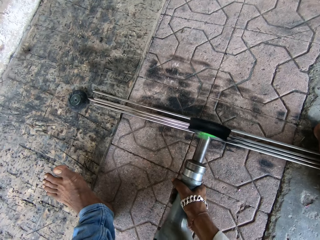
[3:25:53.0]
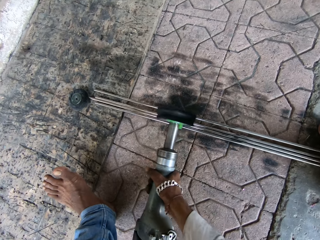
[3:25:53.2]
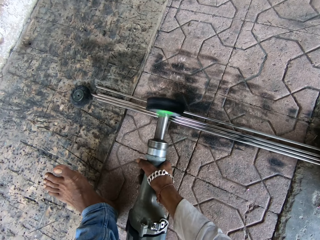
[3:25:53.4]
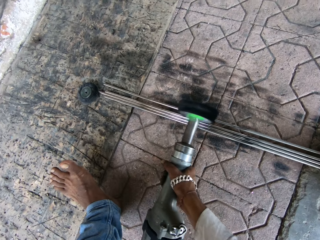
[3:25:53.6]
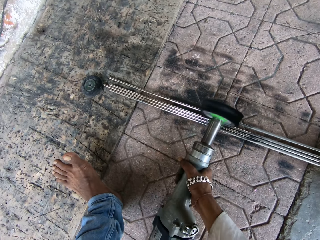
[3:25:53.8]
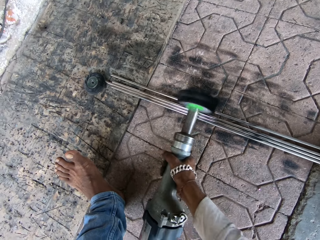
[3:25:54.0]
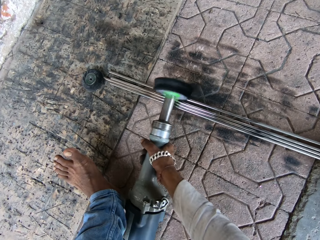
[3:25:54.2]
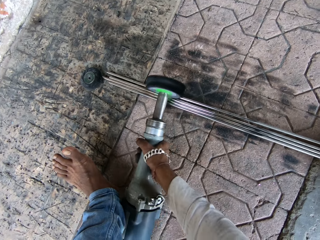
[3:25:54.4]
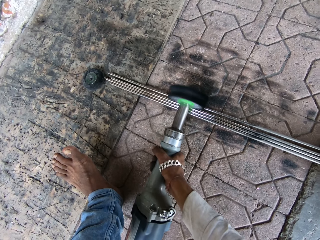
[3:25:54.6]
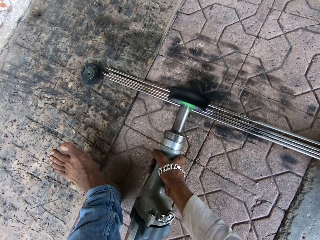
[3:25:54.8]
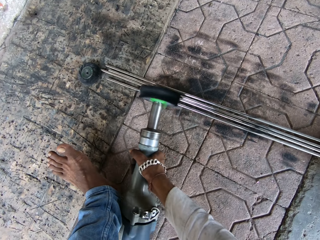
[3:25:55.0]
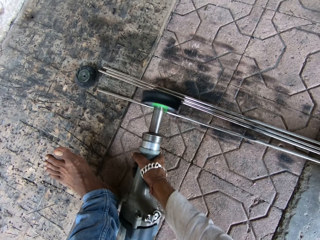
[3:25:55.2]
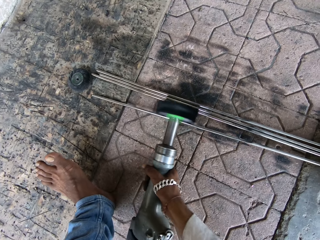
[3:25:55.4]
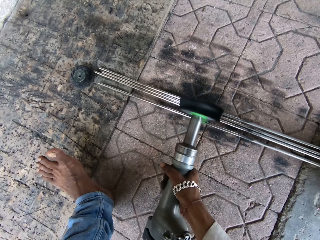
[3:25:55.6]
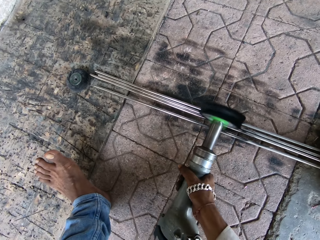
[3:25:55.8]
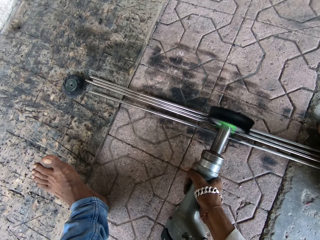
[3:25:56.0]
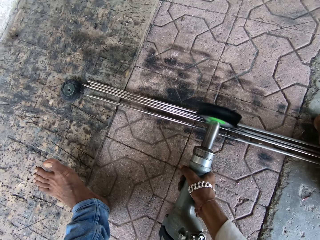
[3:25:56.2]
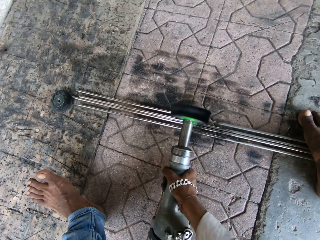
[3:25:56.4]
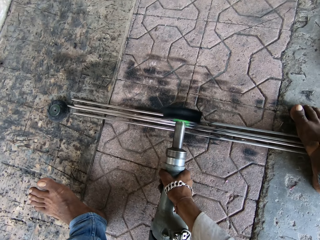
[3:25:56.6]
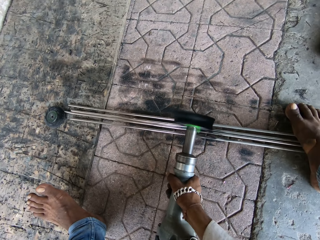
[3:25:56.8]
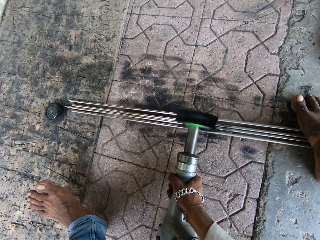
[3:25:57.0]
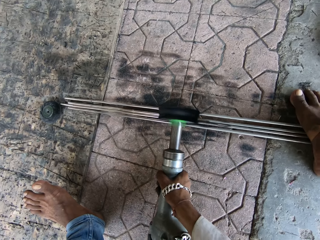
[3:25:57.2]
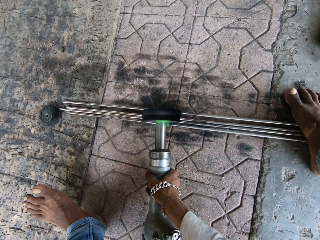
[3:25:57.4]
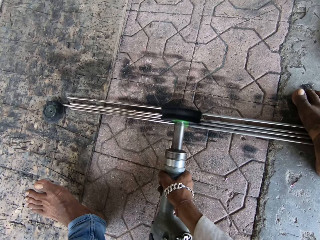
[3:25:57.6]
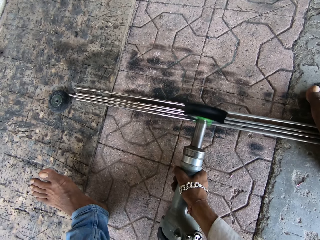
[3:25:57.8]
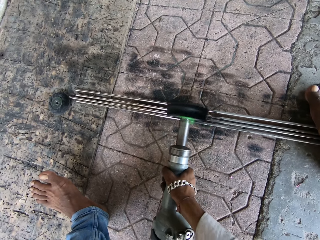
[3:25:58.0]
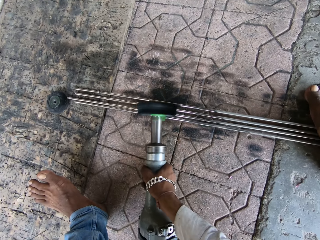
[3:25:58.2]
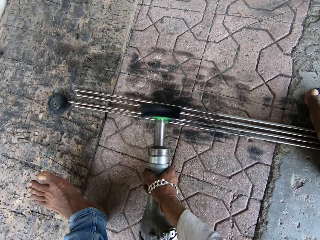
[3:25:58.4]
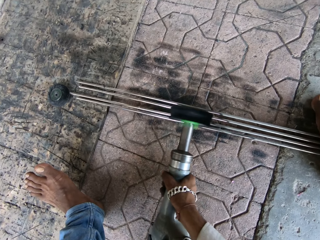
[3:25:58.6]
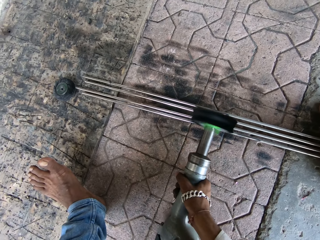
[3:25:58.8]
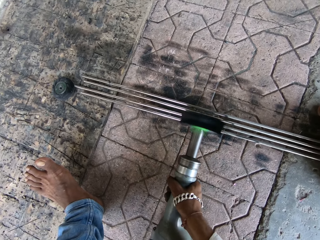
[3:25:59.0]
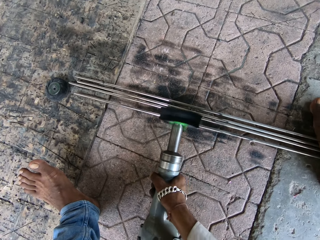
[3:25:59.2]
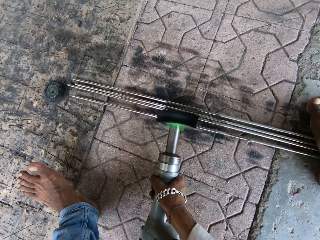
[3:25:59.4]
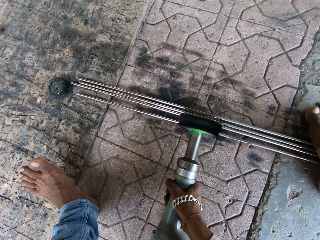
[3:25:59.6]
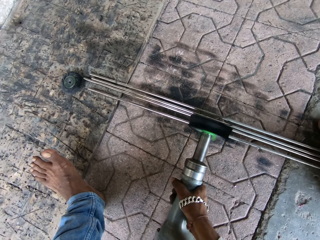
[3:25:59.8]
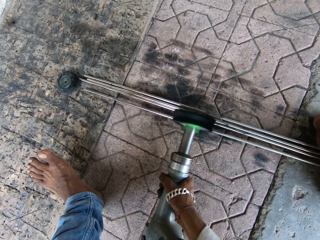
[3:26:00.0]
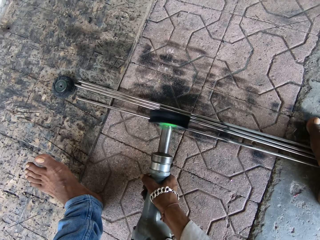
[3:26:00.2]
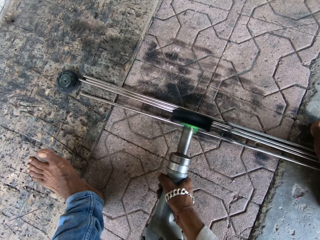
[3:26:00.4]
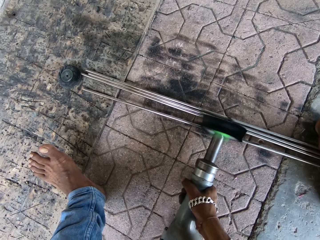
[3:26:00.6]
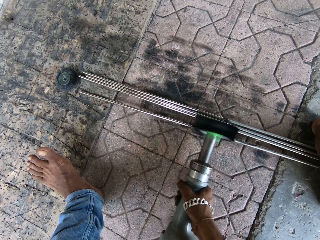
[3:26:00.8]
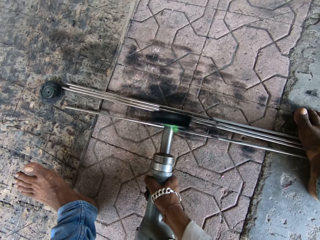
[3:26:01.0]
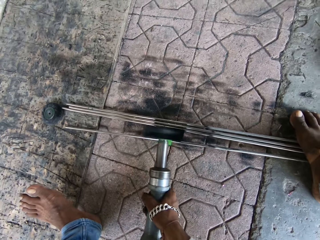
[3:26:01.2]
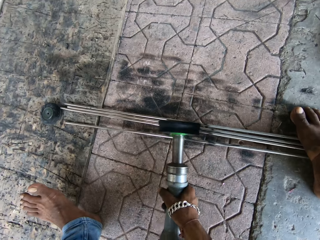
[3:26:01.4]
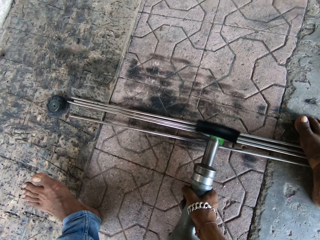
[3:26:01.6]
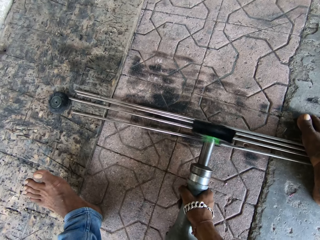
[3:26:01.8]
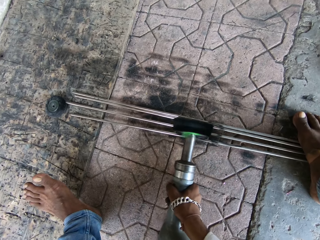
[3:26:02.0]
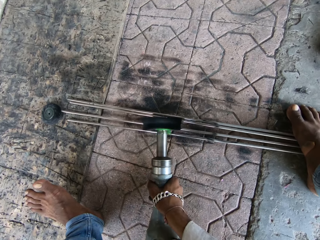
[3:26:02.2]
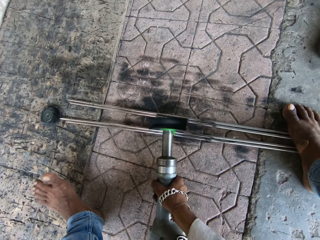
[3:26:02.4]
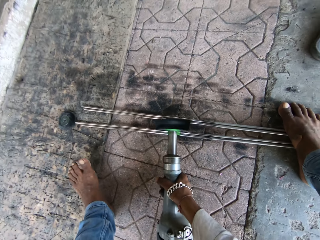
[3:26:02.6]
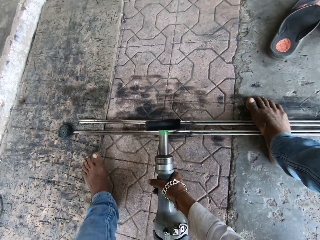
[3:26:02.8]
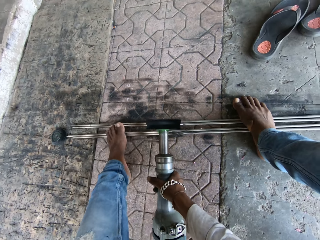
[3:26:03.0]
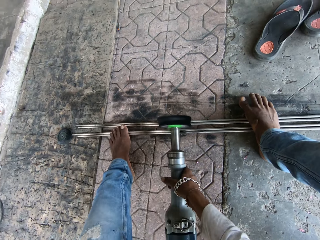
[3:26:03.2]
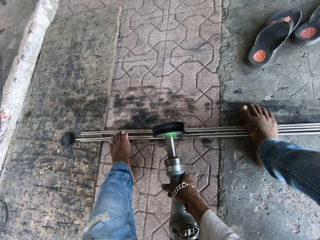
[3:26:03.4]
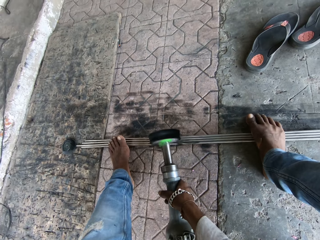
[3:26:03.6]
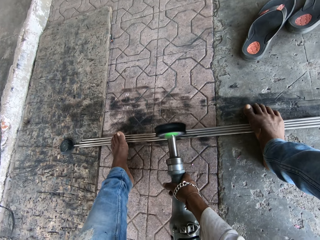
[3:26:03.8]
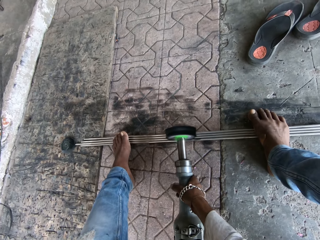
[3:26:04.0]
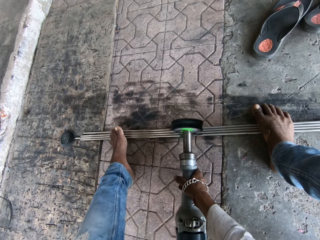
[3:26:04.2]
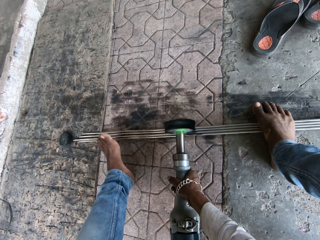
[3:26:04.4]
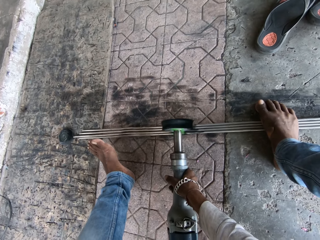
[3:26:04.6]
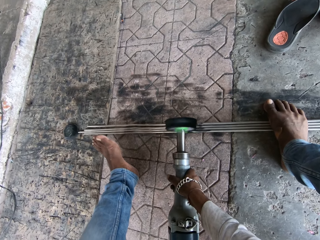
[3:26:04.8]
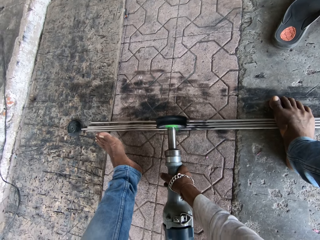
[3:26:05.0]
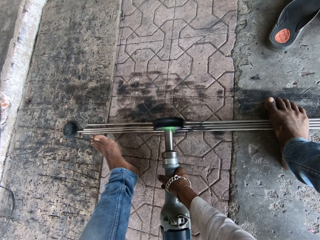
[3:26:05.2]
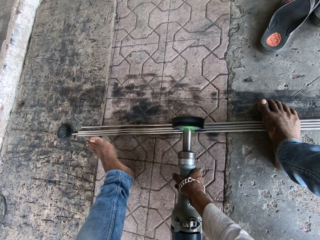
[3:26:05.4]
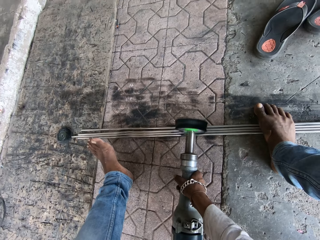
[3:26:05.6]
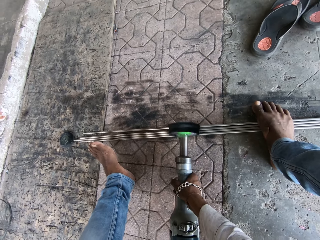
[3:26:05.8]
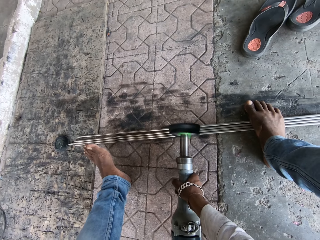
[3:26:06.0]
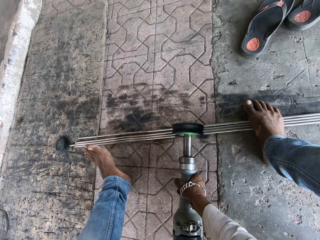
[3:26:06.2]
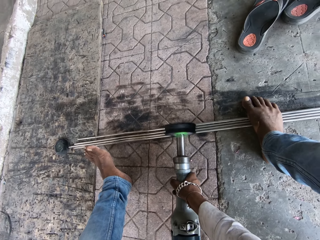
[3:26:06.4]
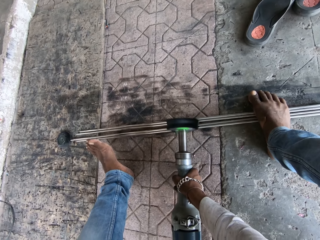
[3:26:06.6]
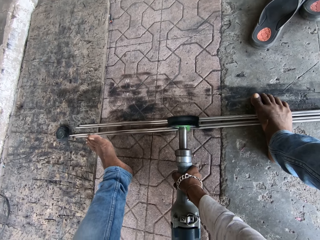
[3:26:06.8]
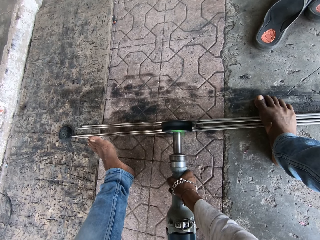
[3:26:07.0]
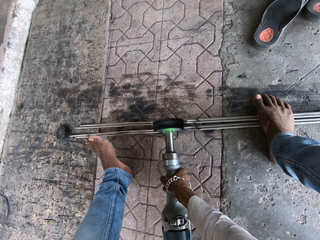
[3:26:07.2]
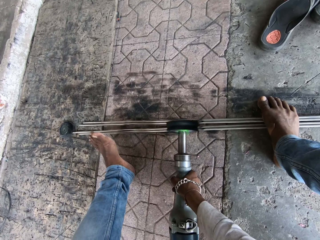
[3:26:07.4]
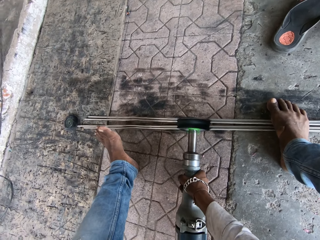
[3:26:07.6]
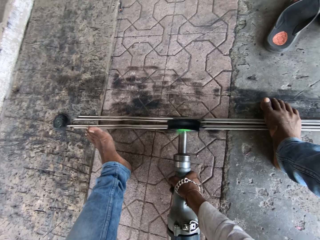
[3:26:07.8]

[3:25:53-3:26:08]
The camera wearer steps on the metals with both legs.

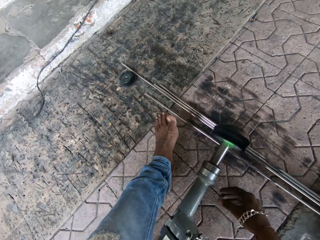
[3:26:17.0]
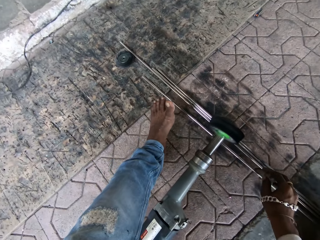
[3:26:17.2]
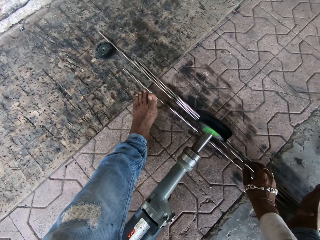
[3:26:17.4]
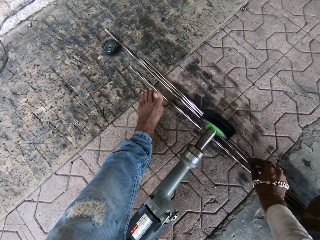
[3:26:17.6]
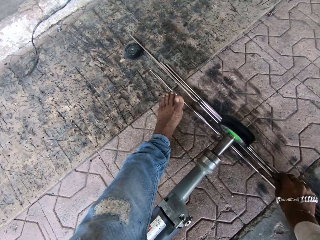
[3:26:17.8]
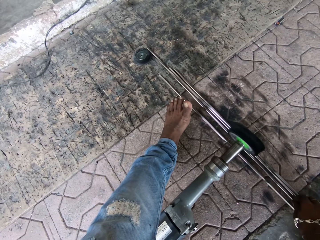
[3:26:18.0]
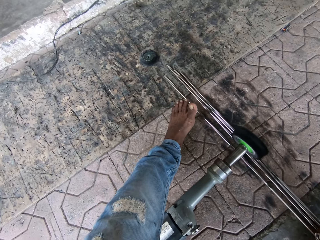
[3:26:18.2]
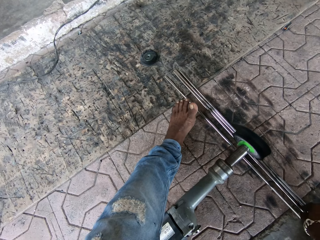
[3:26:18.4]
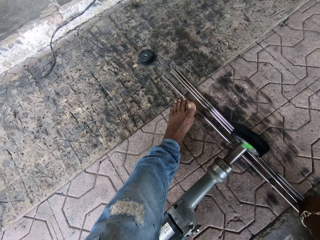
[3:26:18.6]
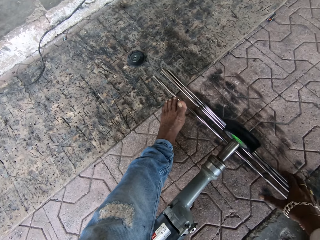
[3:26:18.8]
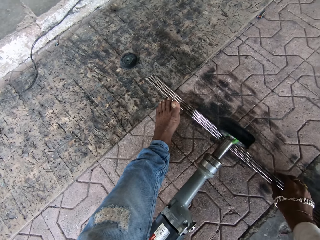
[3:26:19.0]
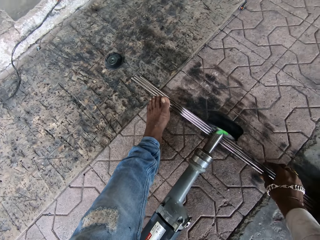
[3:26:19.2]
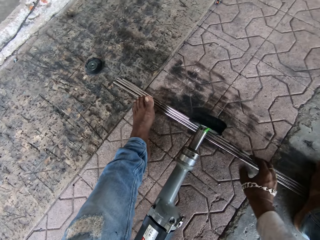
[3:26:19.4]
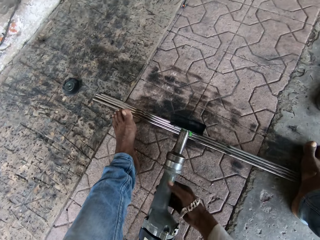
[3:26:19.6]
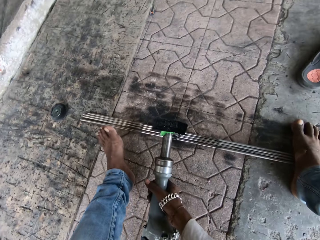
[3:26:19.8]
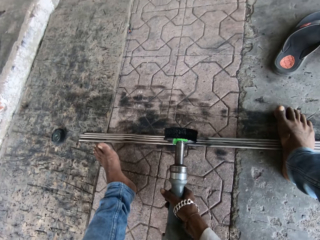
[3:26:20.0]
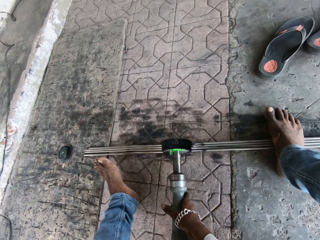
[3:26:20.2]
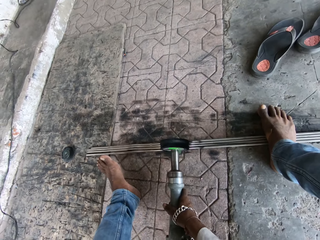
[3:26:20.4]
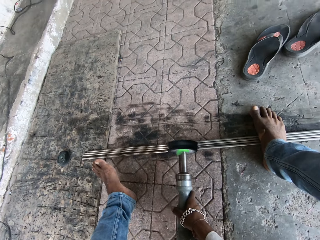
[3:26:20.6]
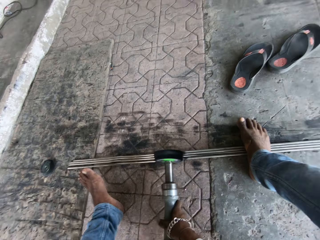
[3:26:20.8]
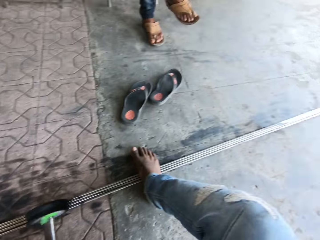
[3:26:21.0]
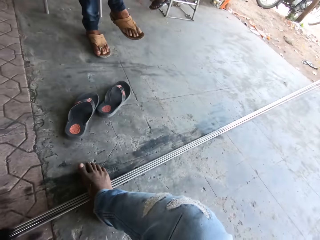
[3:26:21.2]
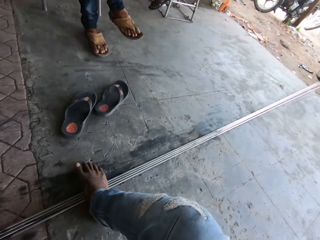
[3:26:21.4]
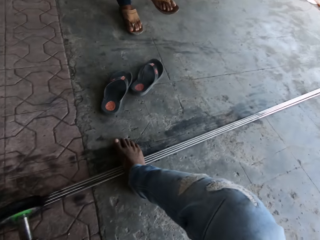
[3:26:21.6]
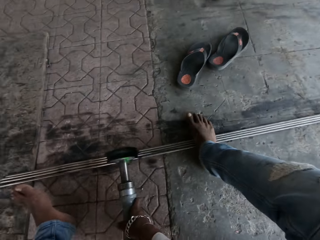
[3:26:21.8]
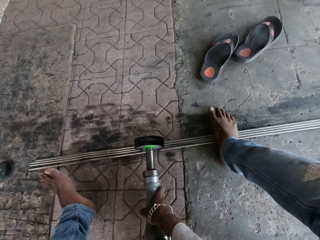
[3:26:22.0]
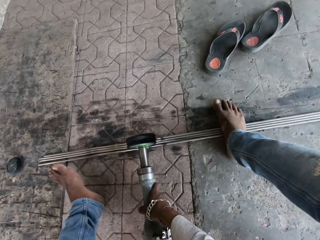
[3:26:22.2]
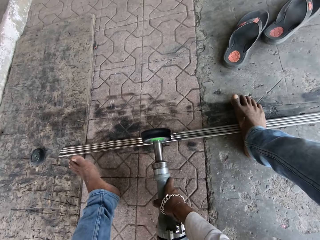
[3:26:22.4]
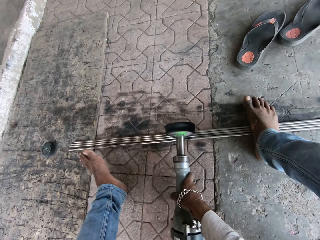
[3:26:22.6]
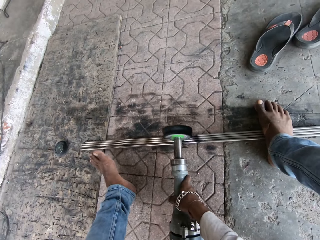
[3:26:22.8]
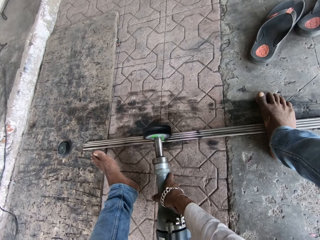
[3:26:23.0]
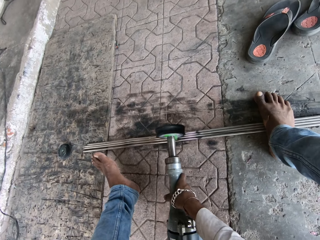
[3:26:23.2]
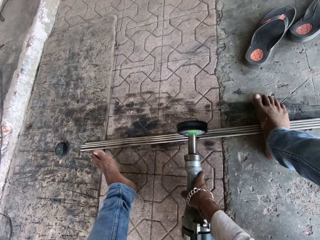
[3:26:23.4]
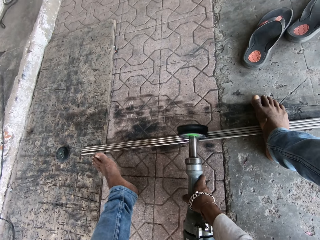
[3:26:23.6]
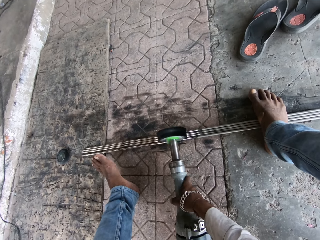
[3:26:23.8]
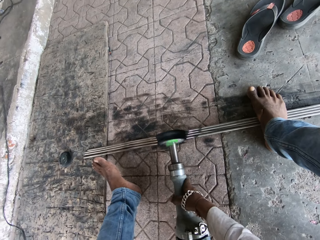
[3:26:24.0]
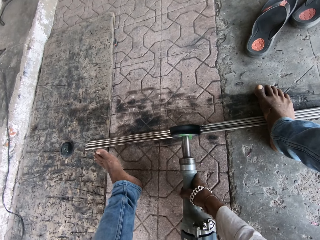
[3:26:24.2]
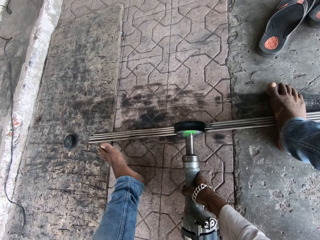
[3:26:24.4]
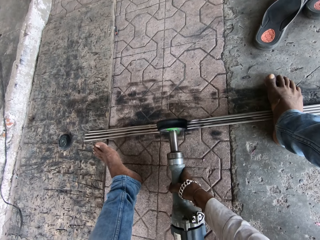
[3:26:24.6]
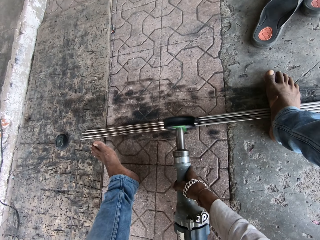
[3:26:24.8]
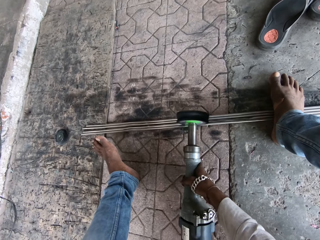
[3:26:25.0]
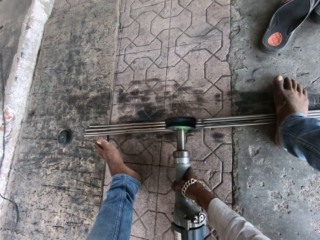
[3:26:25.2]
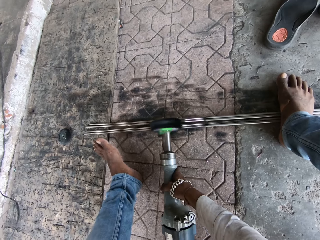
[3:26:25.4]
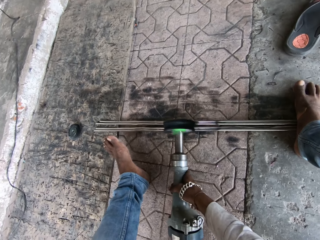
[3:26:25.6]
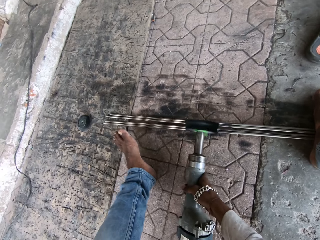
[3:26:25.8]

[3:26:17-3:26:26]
The camera wearer pulls the metal. They touch the metals. They polish the metals with a polishing machine.
